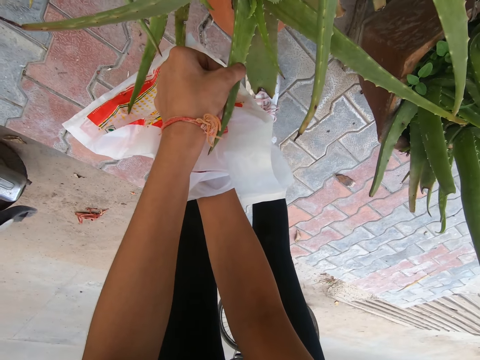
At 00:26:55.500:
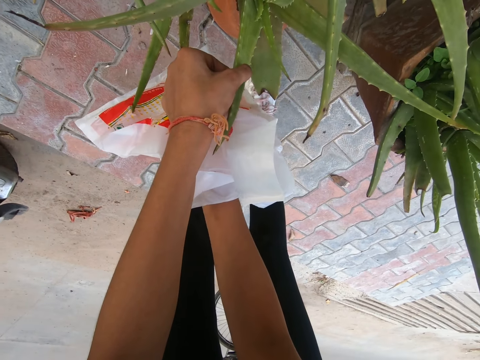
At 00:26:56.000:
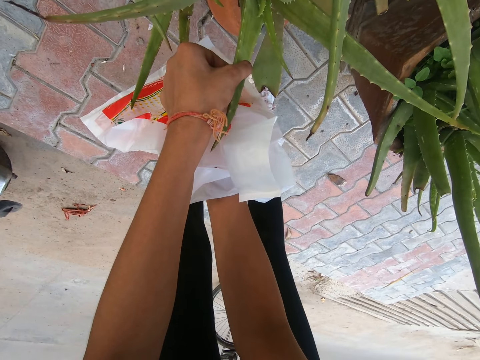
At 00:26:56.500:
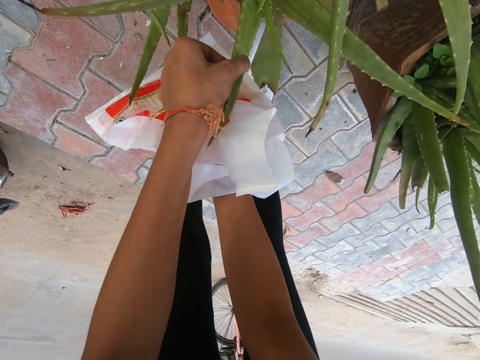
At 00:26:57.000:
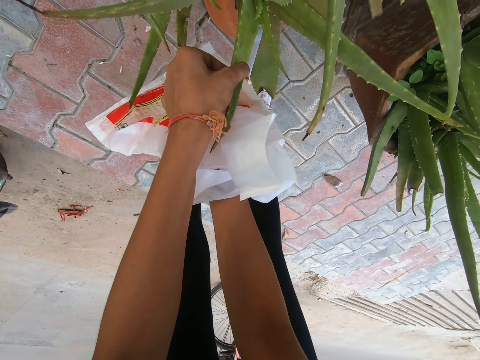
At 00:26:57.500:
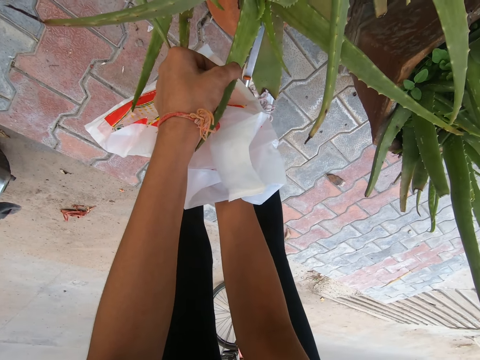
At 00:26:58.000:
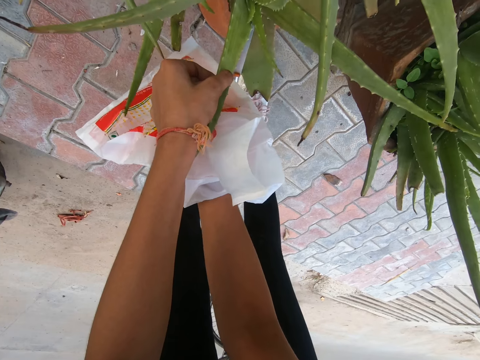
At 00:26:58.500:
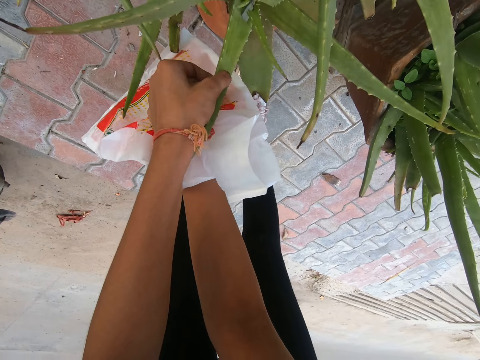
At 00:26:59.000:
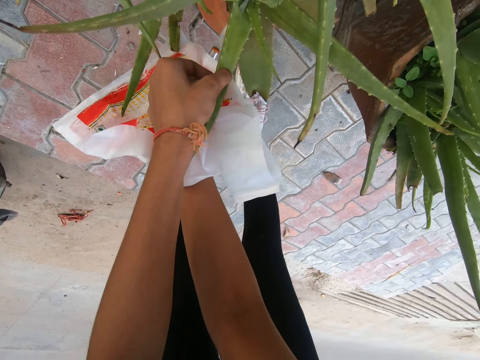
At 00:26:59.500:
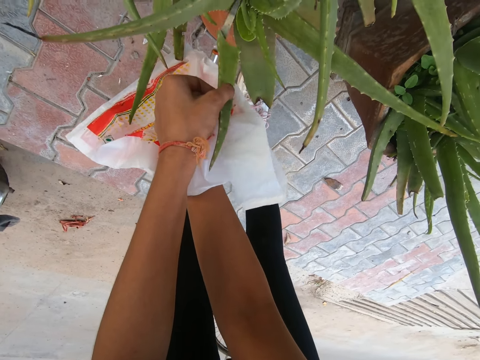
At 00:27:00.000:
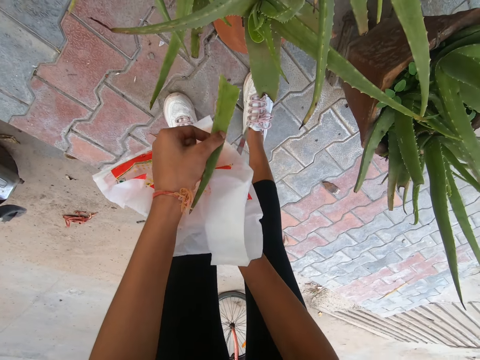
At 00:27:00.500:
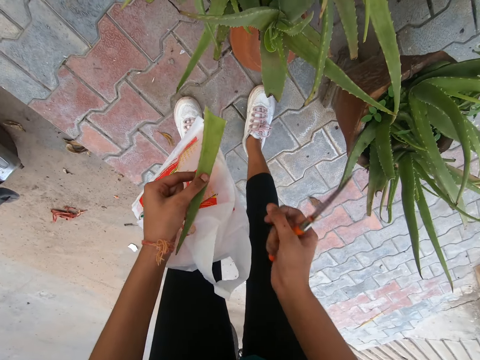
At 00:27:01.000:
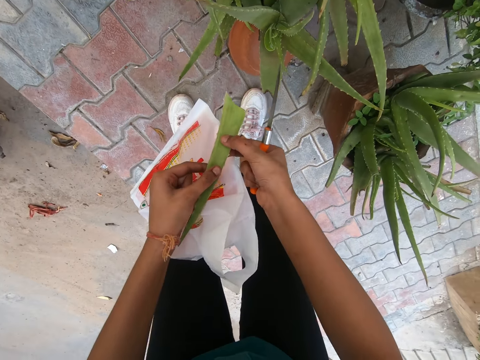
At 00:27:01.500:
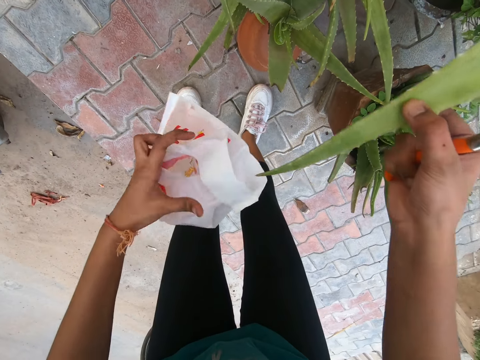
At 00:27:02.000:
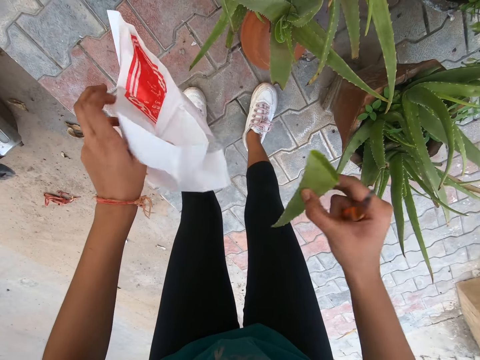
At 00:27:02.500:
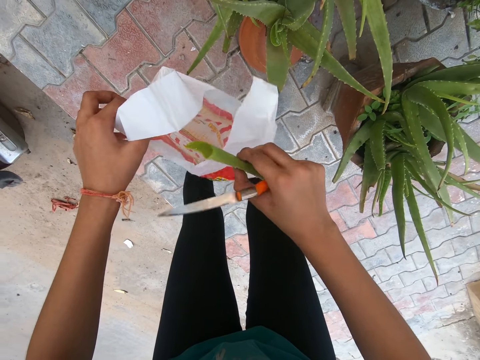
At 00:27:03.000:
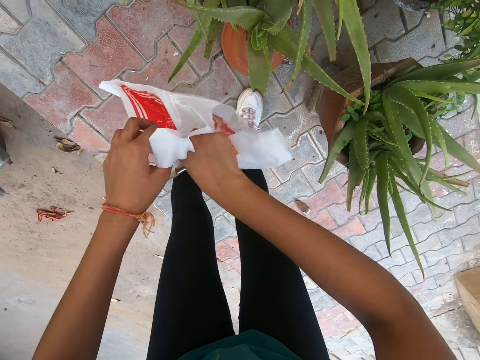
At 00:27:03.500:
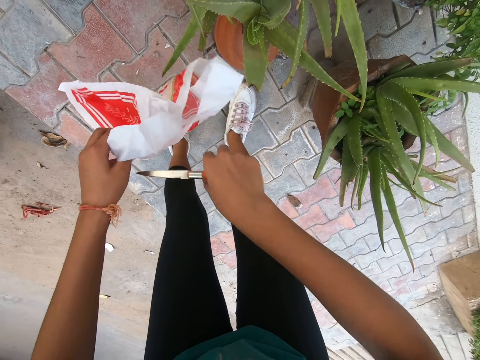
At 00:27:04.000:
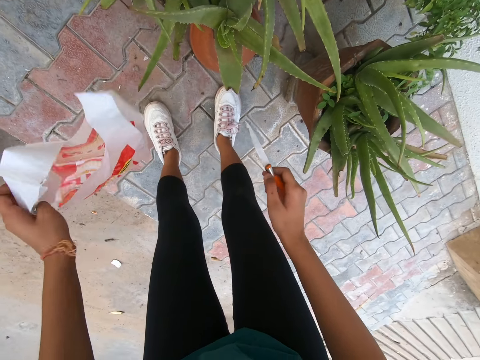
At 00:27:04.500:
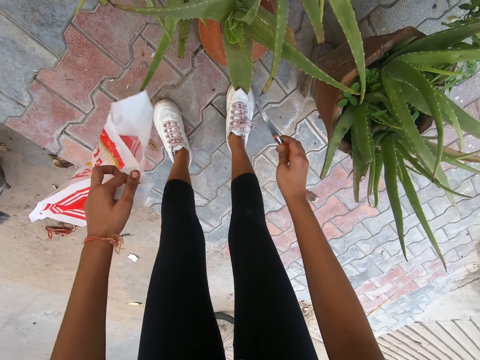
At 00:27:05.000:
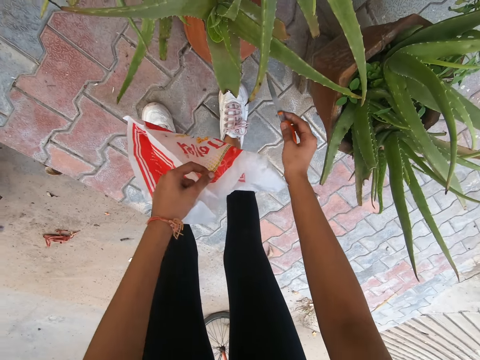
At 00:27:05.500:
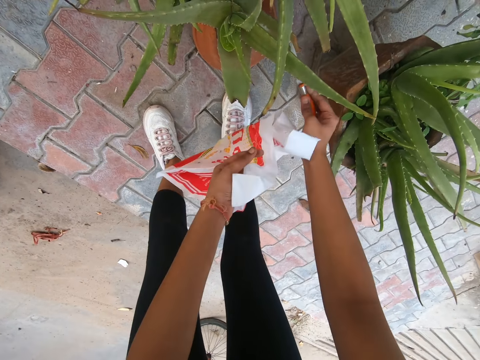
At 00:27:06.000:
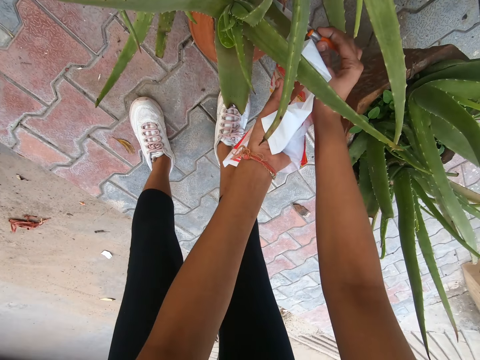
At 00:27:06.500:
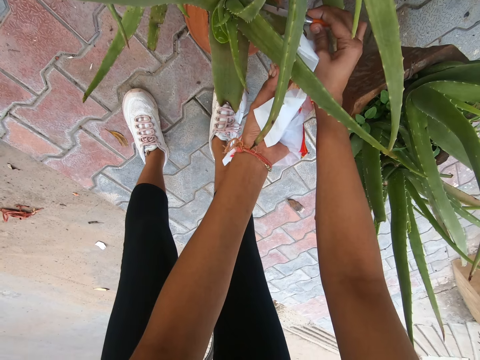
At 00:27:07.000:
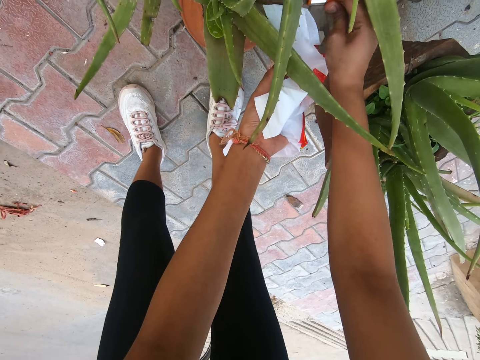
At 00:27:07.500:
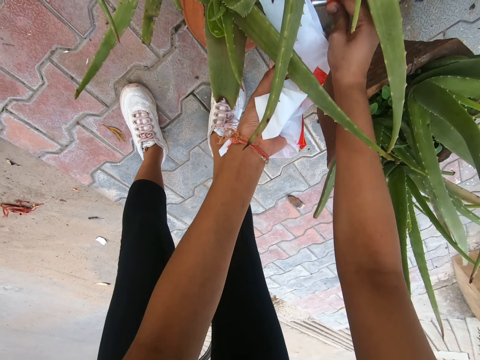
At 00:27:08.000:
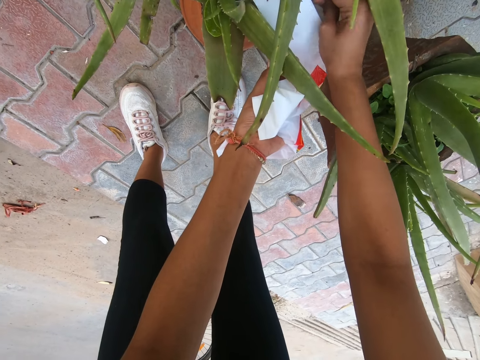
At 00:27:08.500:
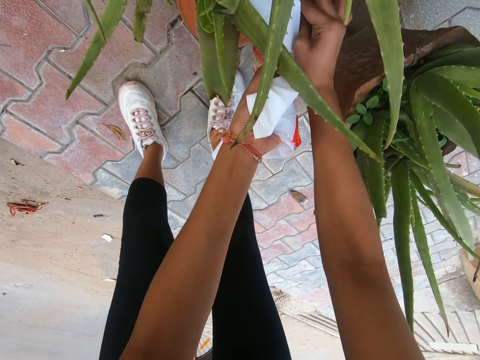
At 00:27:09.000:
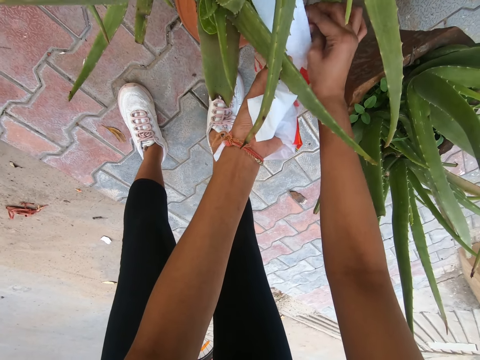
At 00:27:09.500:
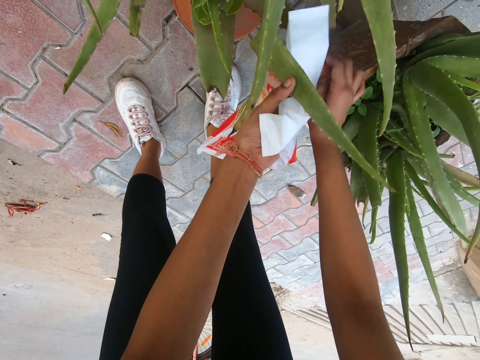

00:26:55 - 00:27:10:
The camera wearer cuts the Aloe vera plant with the knife in her right hand. She holds the Aloe vera plant with her right hand. She drops the Aloe vera plant in the nylon with her right hand. She holds an Aloe vera plant with her left hand. She cuts the Aloe vera plant with the knife in her right hand.

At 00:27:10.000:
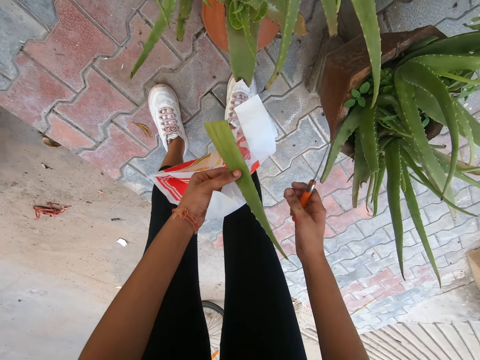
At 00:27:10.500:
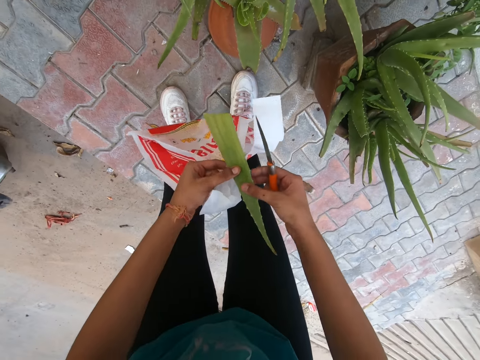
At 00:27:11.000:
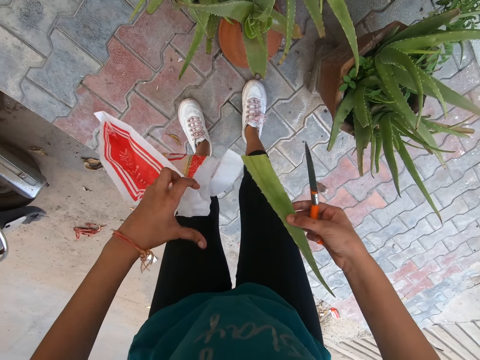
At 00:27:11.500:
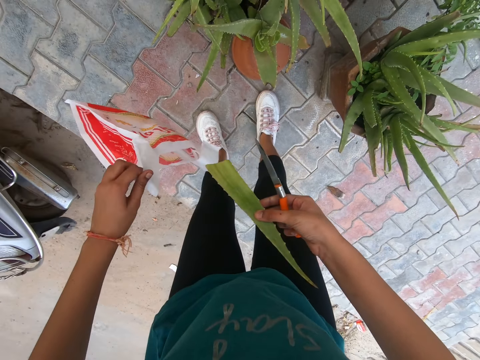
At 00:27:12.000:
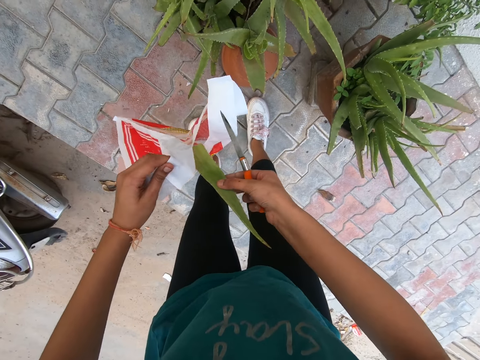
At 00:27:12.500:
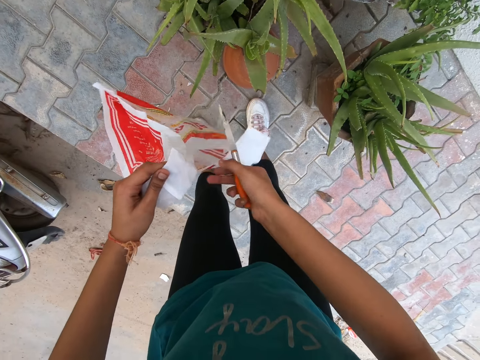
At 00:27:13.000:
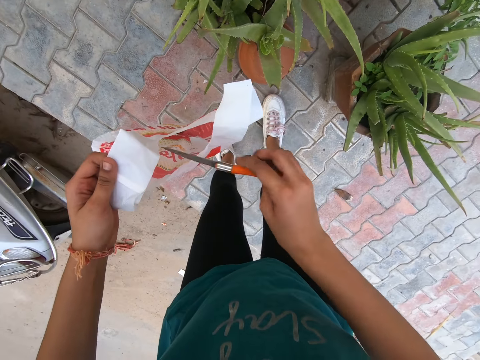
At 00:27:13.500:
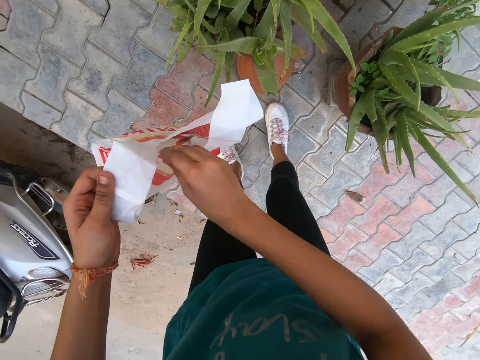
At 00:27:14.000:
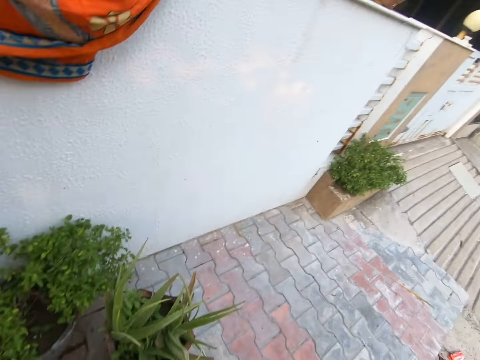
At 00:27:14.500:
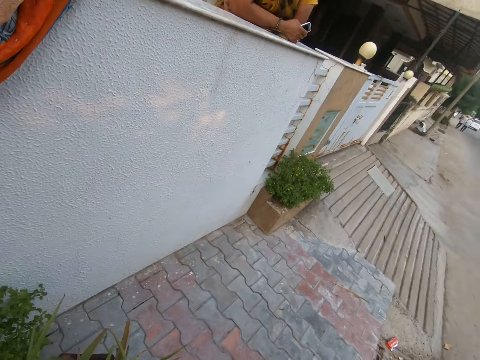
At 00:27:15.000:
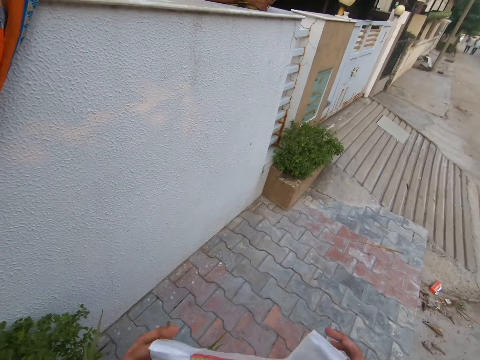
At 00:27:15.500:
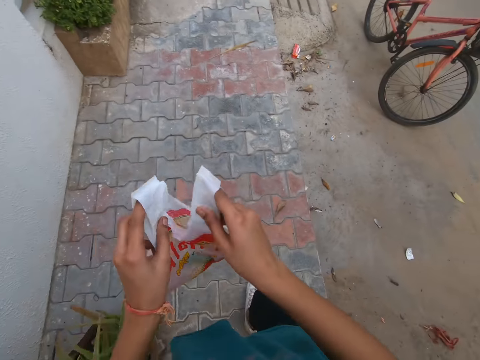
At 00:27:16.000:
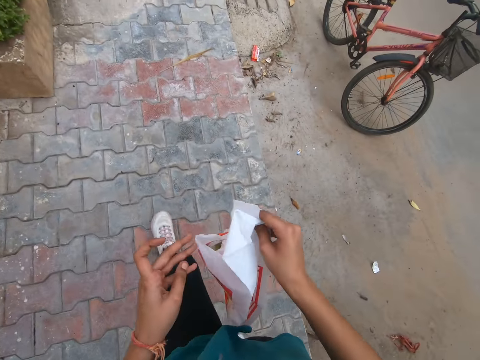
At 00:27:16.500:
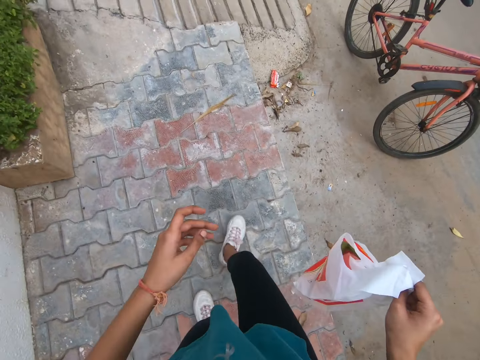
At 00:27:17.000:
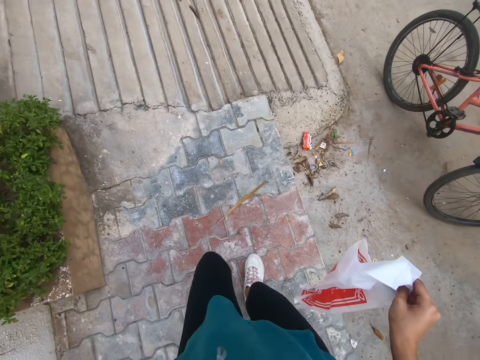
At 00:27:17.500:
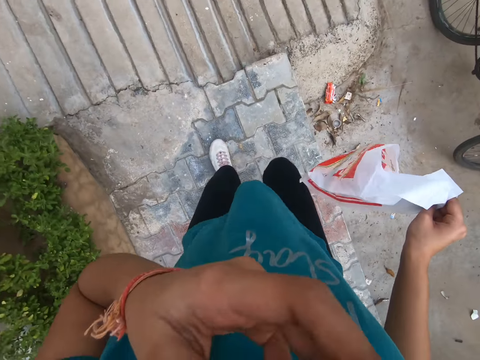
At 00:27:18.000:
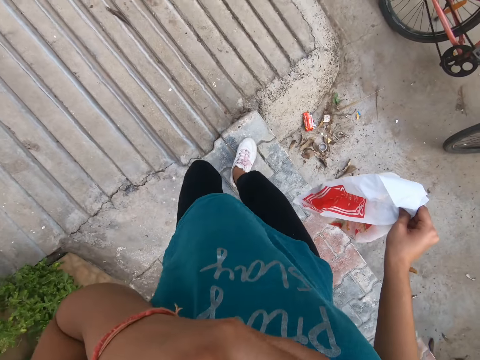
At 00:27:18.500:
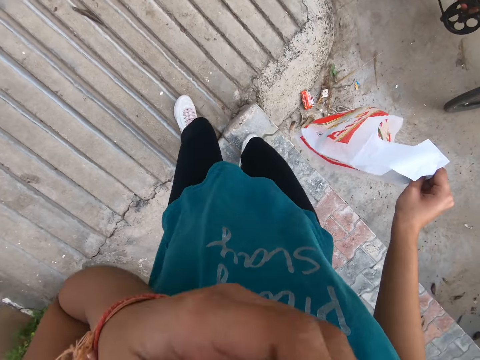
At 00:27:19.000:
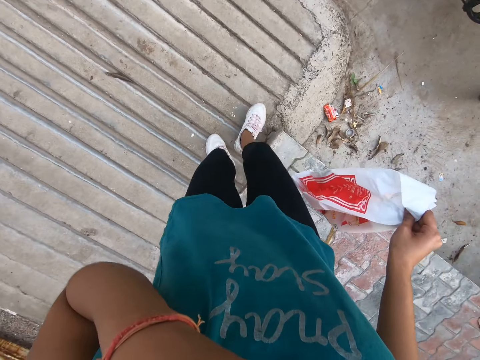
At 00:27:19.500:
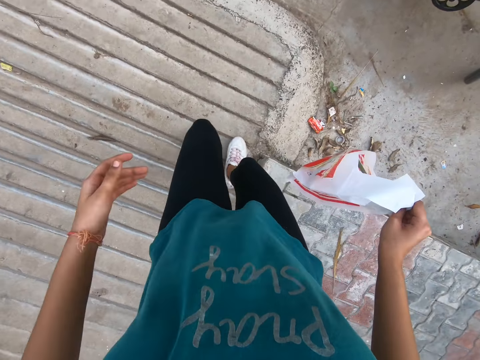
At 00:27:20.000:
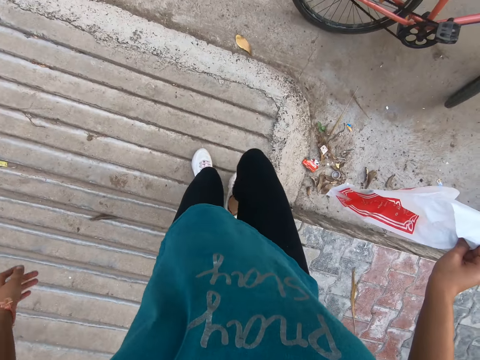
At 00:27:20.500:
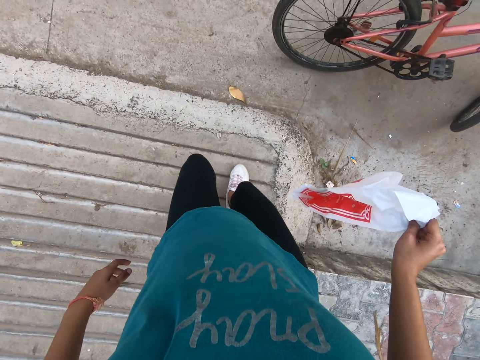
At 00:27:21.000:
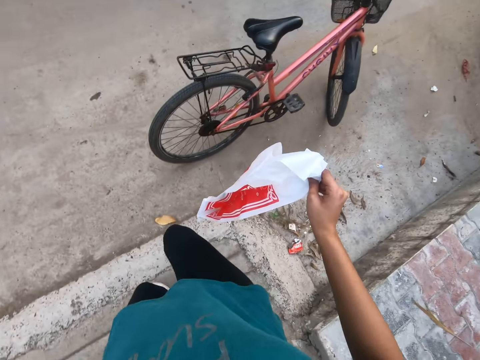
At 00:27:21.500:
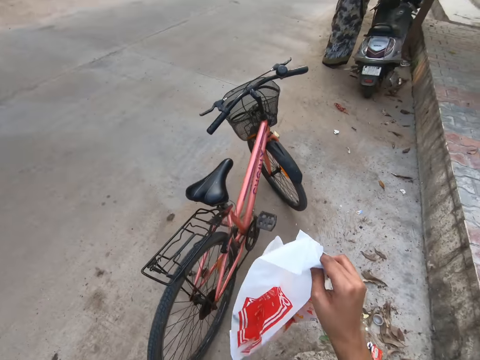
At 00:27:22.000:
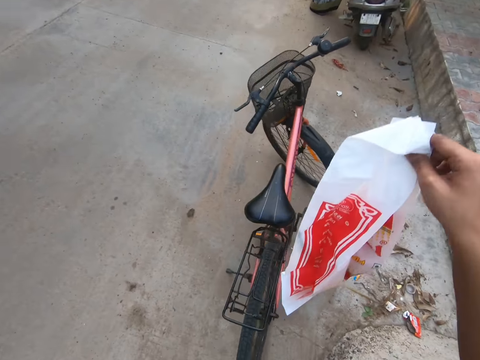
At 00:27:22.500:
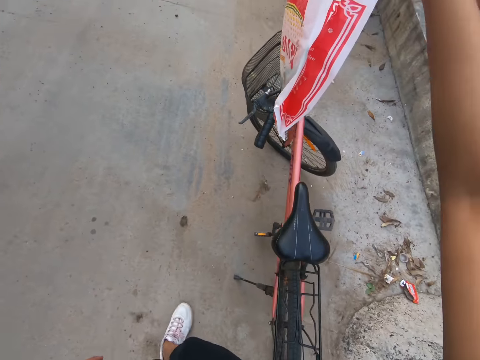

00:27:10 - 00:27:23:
The camera wearer holds the Aloe vera plant with her right hand. She drops the Aloe vera plant in the nylon or plastic bag with her right hand. She drops the knife in the nylon with her right hand. She converses with the woman. The camera wearer holds the plastic bag with both hands. She holds the plastic bag with her right hand. She touches her face with her left hand. She walks around the pavement. She wipes the face.
